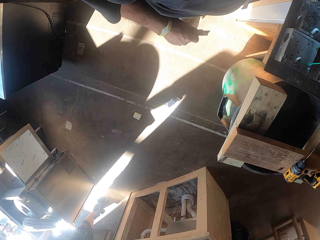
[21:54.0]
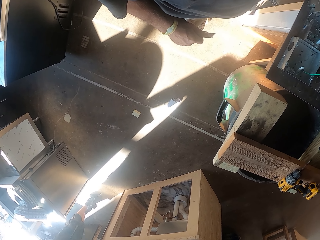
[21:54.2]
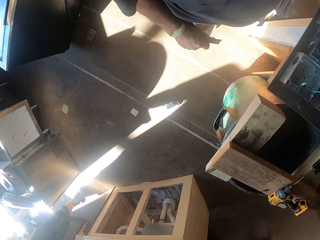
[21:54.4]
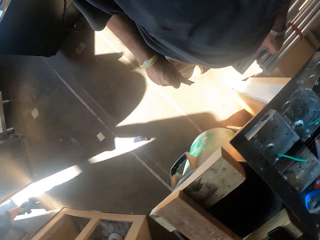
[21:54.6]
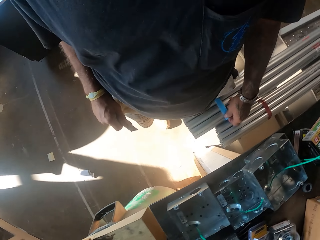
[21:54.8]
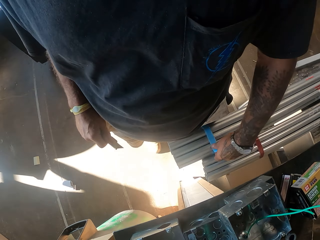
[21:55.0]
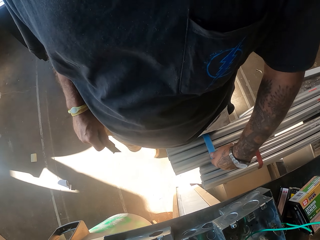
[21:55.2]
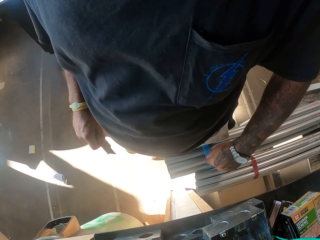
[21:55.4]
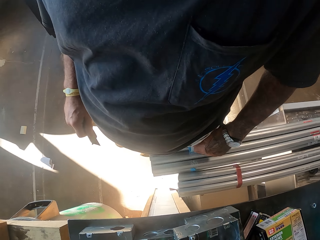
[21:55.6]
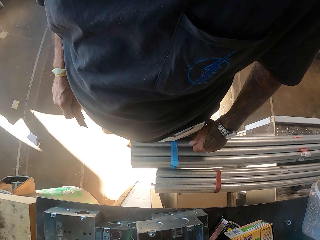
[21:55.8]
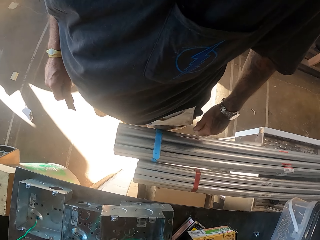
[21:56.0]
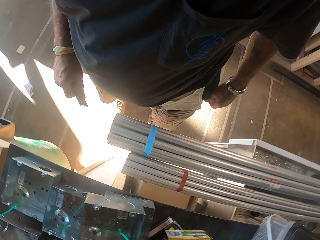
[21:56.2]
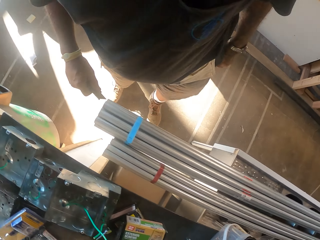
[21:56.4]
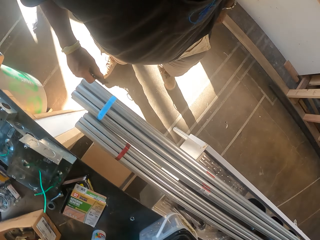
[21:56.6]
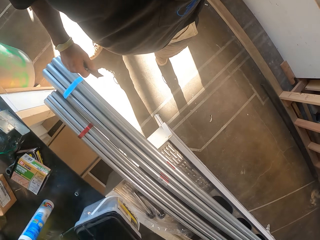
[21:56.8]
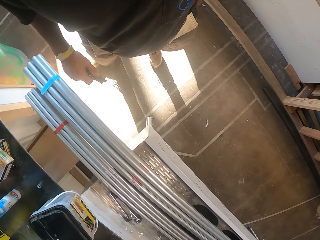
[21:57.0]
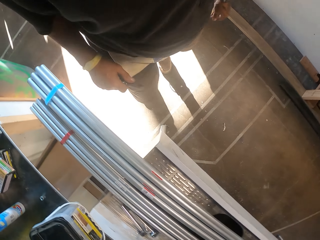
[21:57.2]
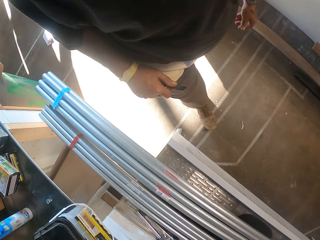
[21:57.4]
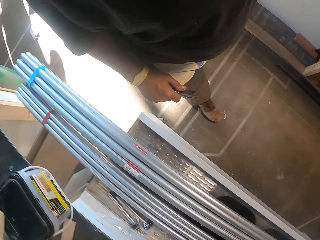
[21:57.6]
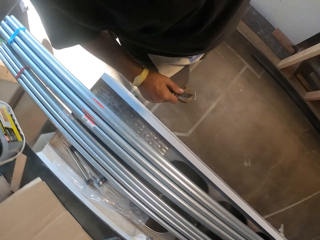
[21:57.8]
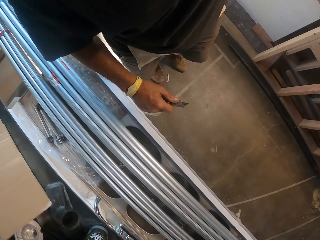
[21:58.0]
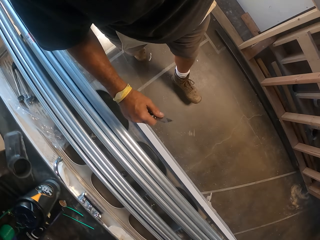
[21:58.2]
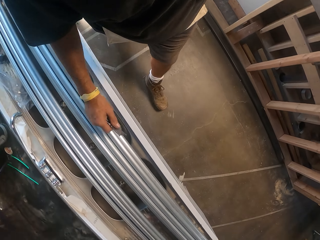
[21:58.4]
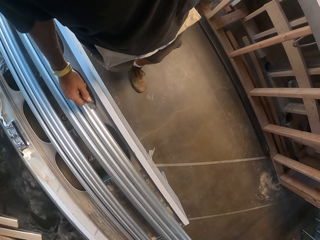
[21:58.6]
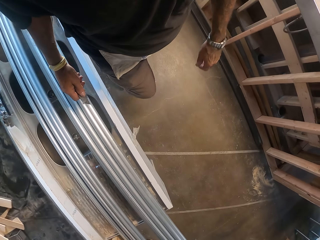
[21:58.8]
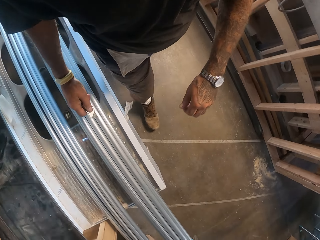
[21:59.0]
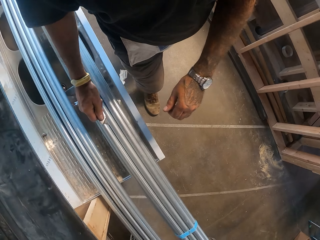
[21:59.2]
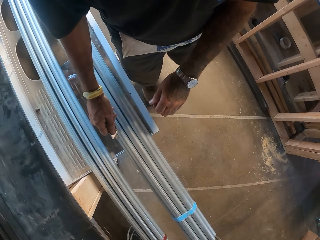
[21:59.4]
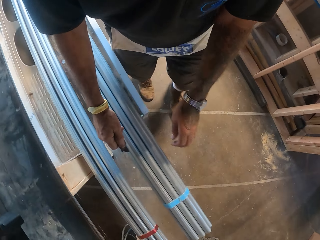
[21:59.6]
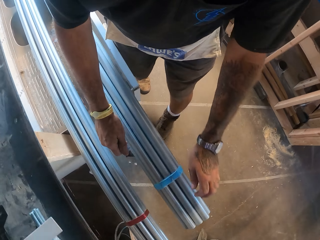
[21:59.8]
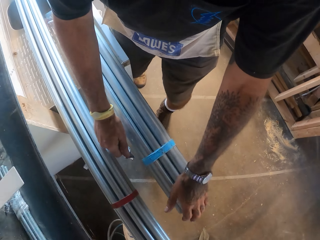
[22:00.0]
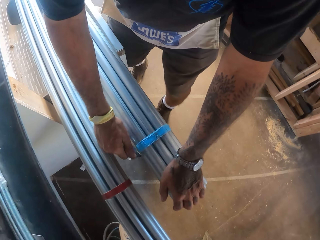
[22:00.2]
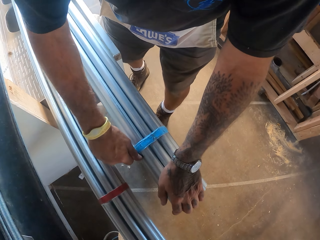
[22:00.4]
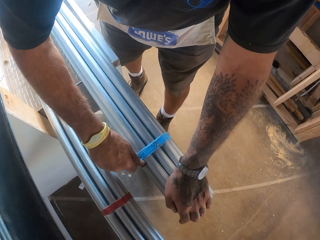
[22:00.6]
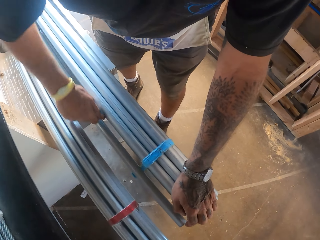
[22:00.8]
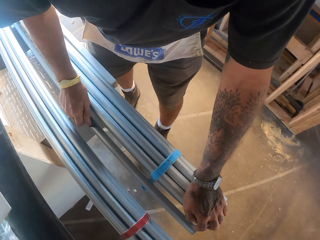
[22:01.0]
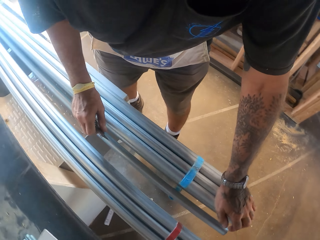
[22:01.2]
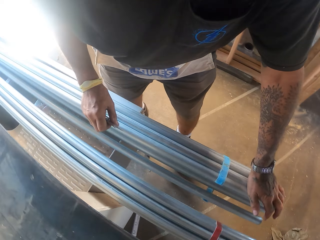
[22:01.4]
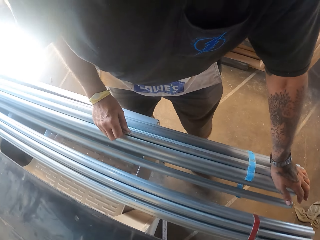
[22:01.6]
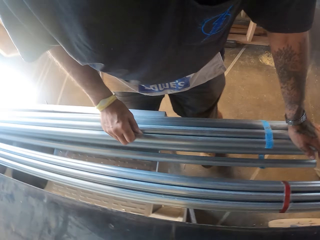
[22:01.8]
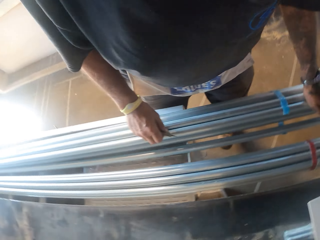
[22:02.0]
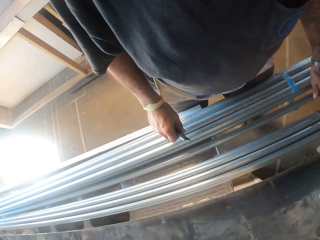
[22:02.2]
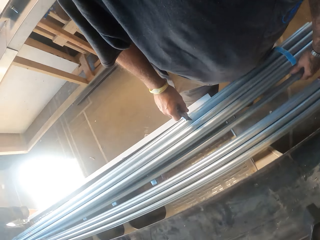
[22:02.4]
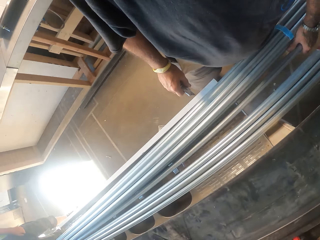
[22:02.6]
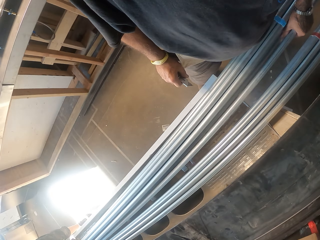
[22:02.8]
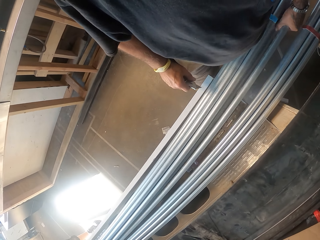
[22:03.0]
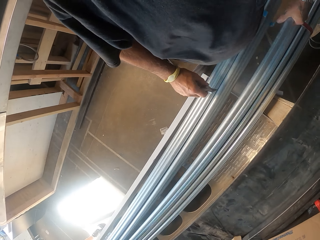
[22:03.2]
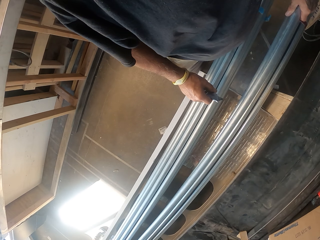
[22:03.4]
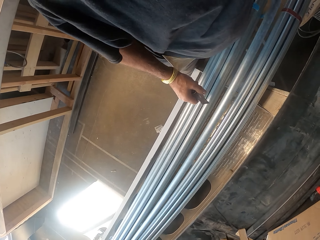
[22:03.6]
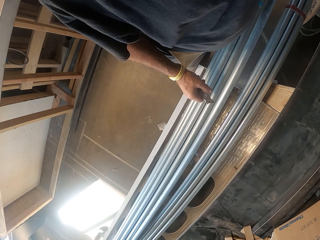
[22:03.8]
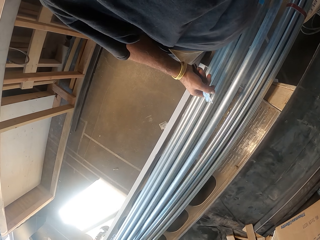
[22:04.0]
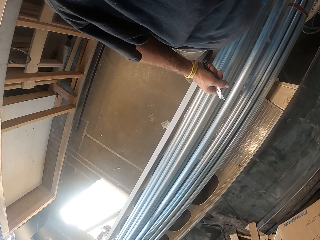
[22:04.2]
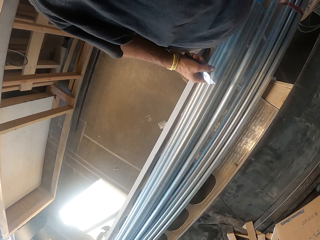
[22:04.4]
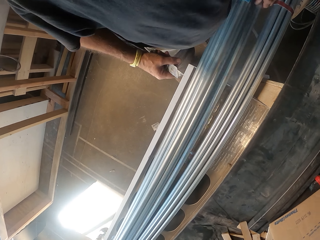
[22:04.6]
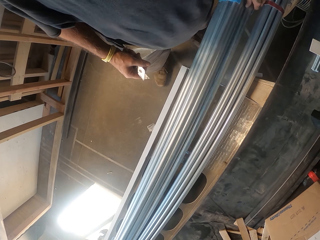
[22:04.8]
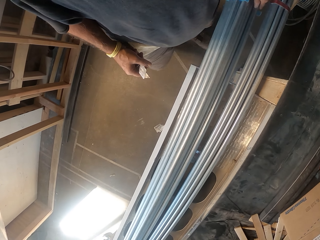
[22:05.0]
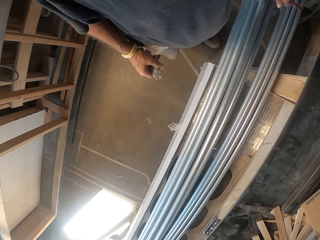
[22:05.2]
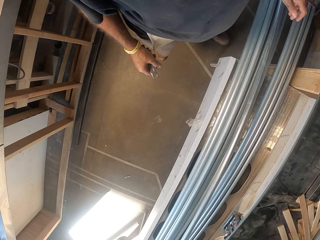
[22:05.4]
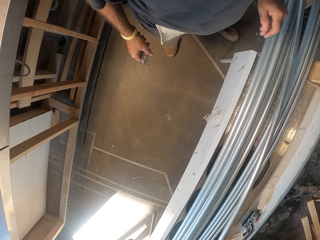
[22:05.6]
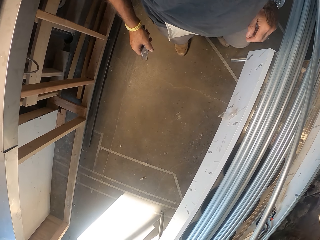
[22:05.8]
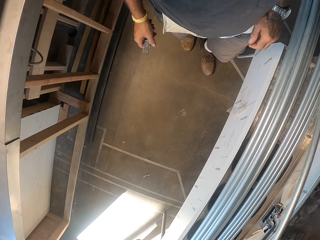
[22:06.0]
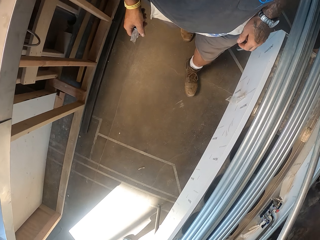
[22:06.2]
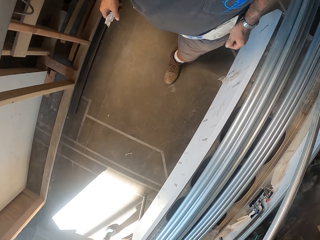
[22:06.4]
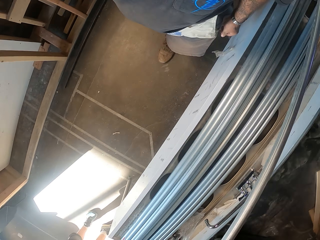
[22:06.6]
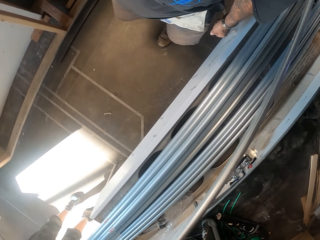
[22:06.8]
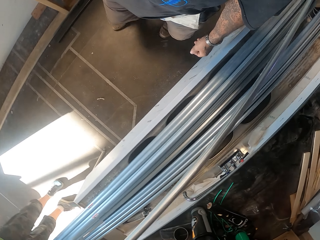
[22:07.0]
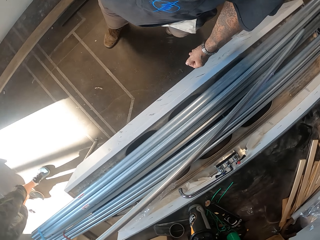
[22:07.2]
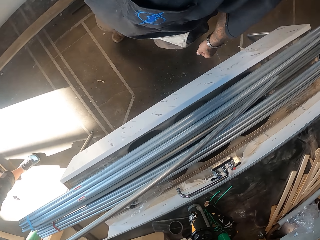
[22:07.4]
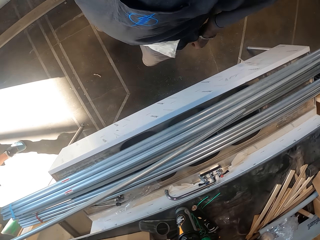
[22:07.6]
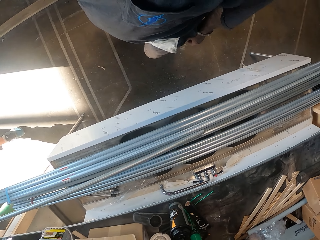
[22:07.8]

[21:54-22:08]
The camera wearer walks in the workshop. They cut the rope on the metal poles. They adjust the metal pole.

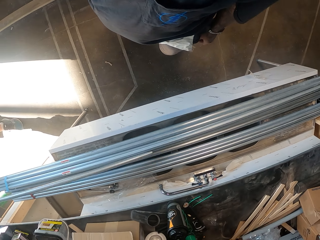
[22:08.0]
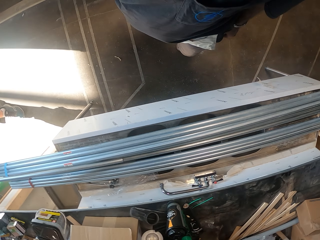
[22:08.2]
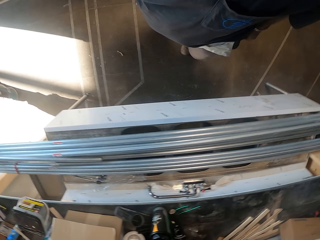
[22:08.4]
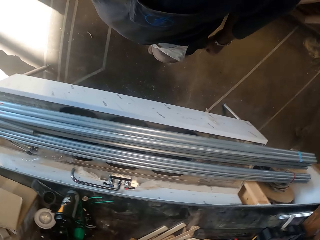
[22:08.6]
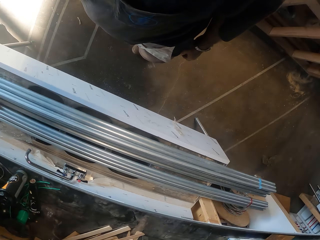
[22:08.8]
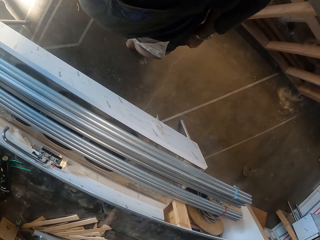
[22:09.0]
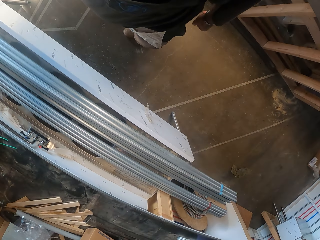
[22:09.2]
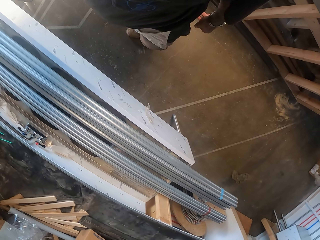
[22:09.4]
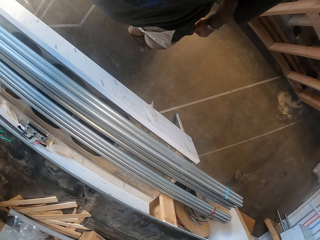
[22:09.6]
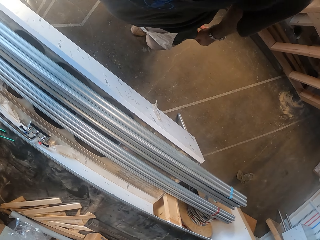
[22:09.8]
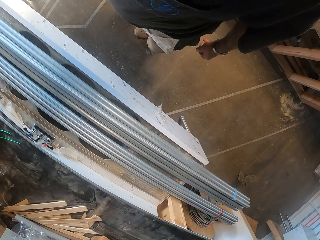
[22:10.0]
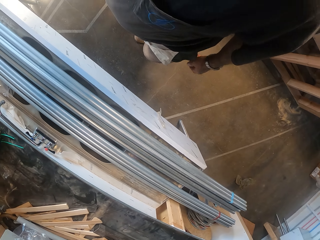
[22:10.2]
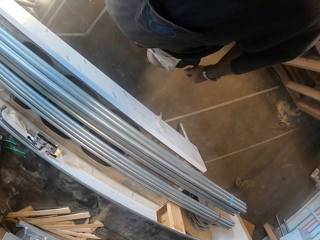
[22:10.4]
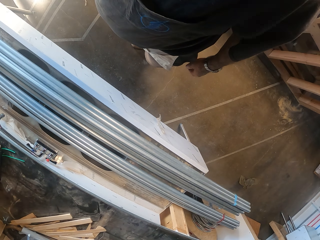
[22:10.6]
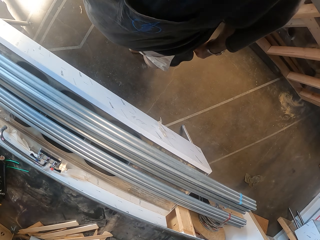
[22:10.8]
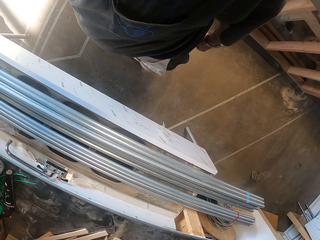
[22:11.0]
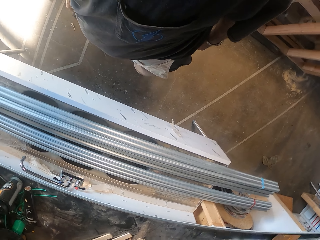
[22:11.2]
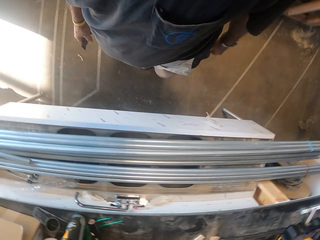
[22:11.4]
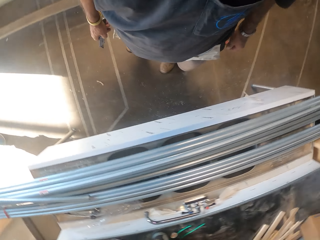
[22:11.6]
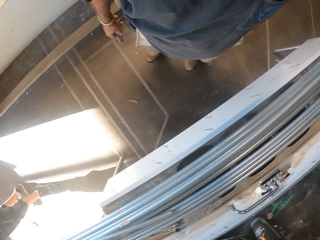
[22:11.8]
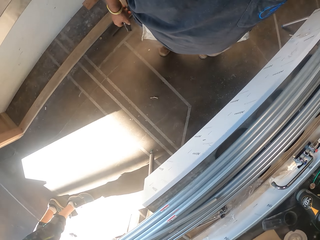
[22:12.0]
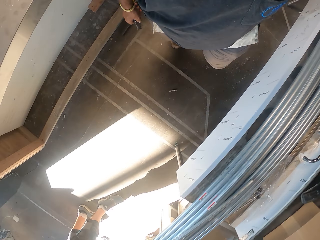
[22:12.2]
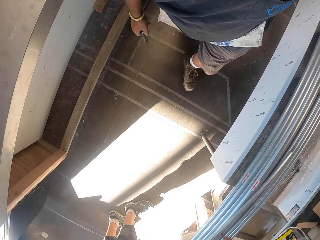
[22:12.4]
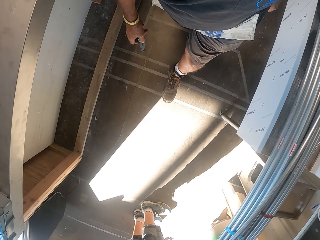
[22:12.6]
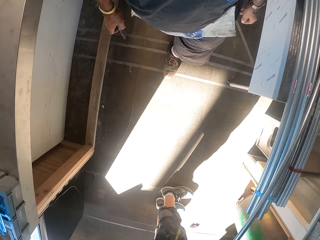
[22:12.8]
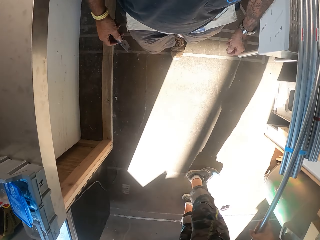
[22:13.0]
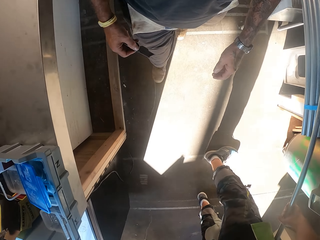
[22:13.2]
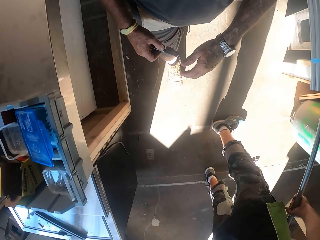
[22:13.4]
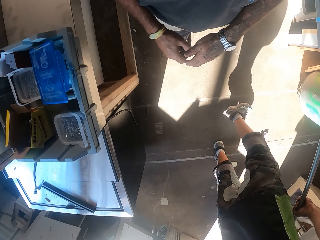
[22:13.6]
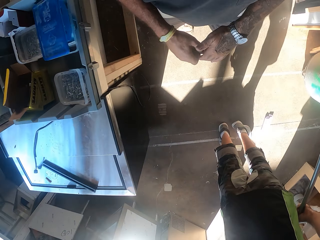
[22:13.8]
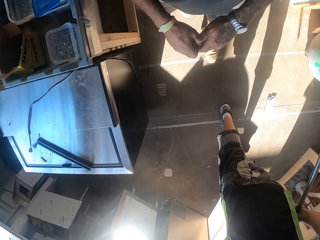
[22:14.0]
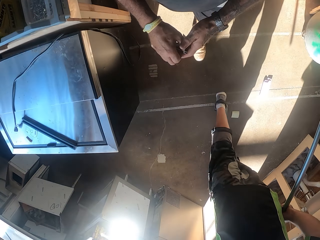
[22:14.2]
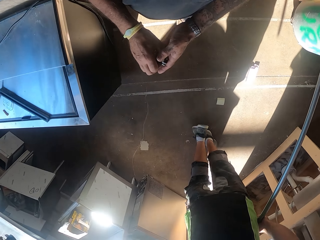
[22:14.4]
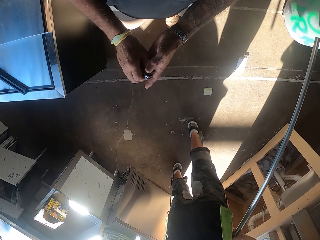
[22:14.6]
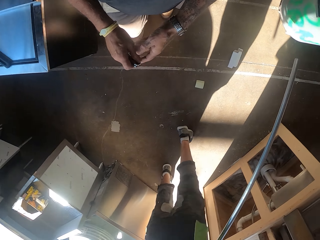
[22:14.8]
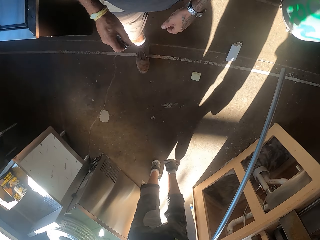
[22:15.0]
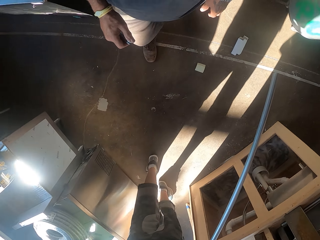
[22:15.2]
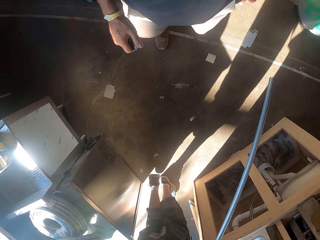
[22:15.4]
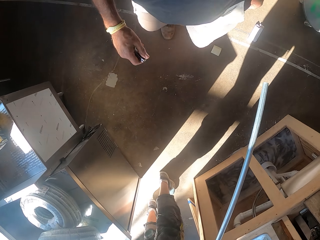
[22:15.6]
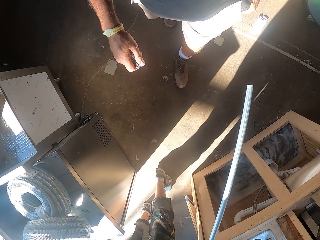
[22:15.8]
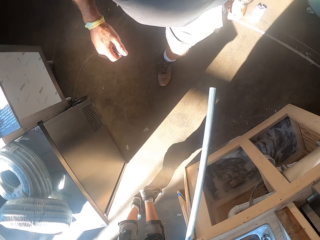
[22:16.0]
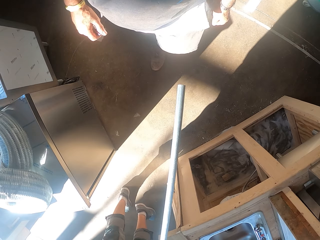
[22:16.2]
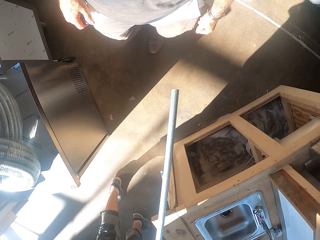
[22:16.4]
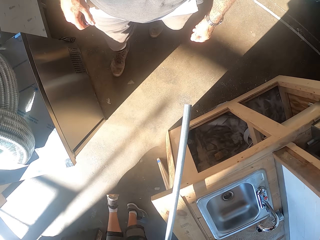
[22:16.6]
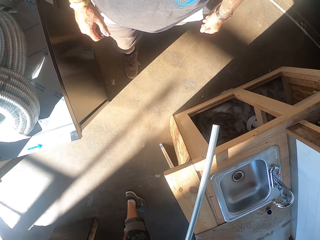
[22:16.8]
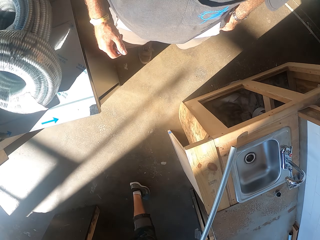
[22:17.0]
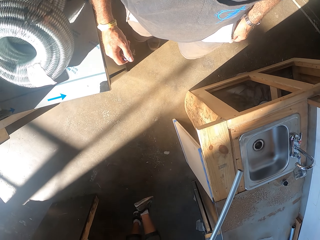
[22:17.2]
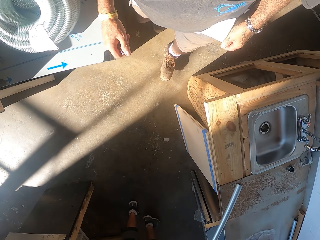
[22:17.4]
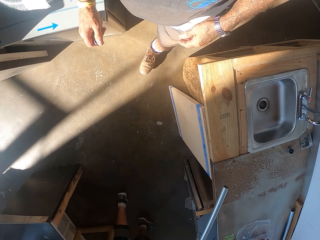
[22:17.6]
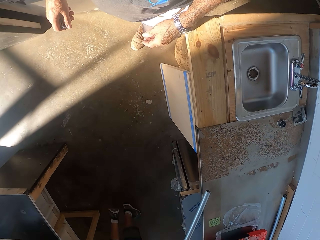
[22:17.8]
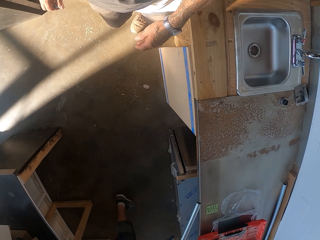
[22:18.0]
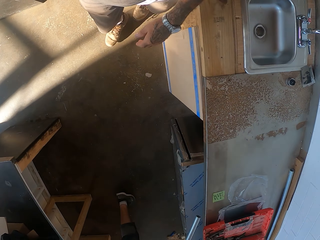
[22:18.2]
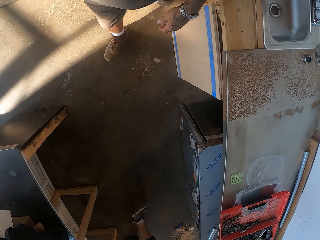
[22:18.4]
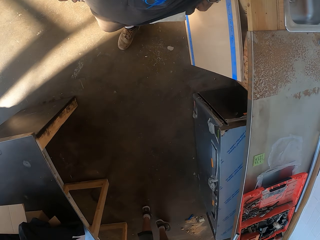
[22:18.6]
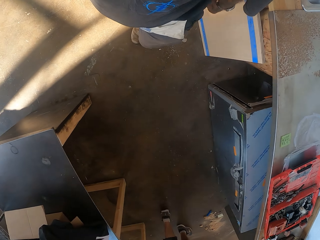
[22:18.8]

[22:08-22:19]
The camera wearer walks in the workshop. A man holds a pipe.
